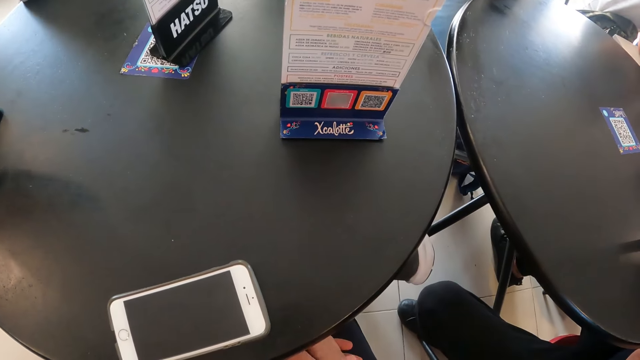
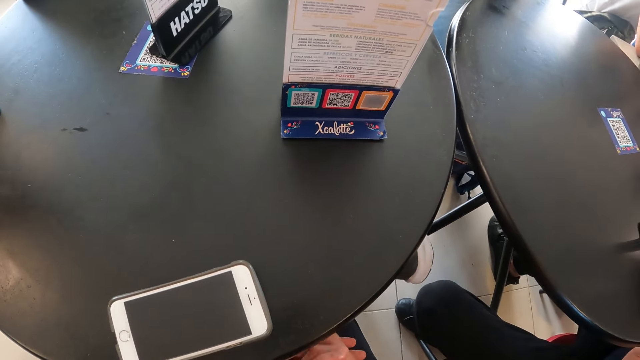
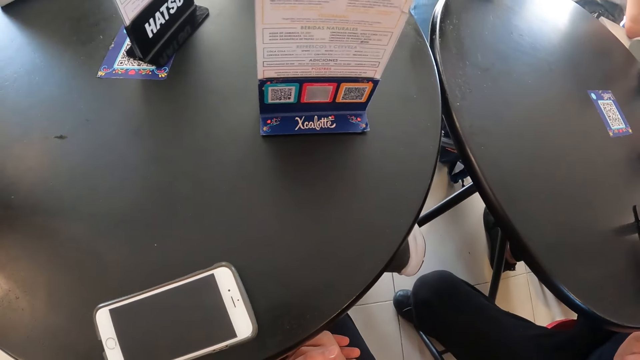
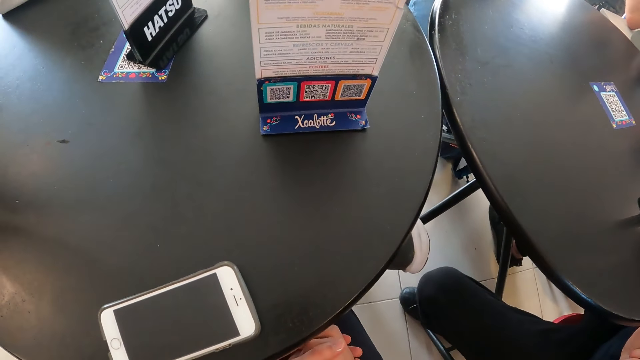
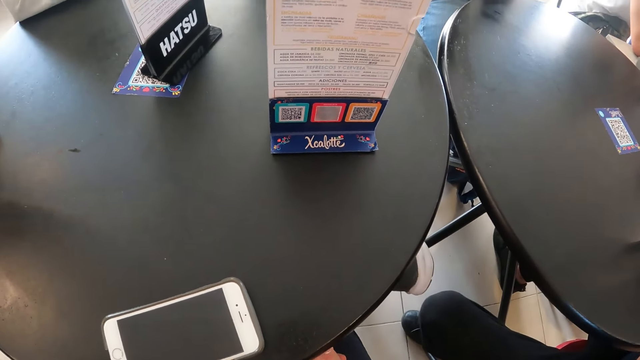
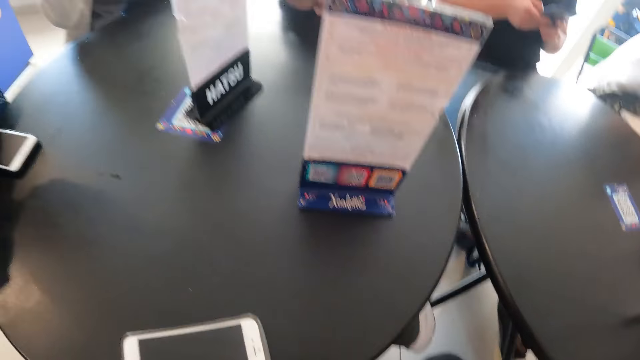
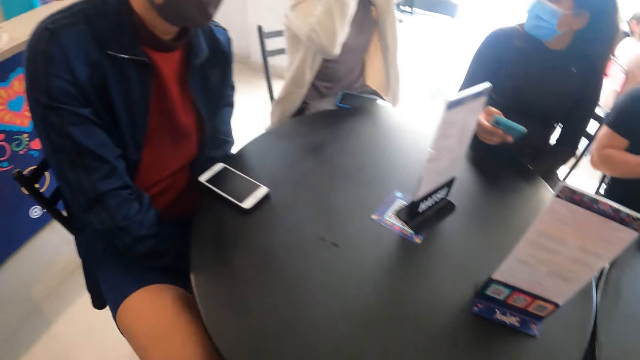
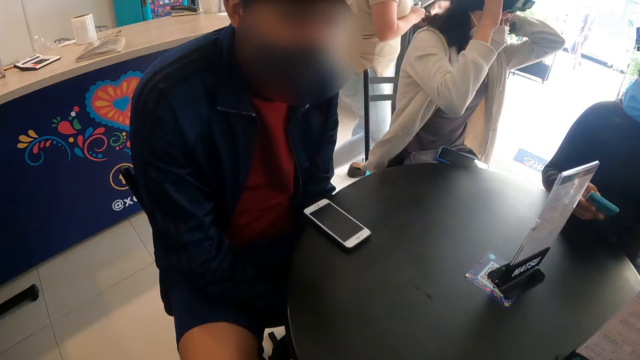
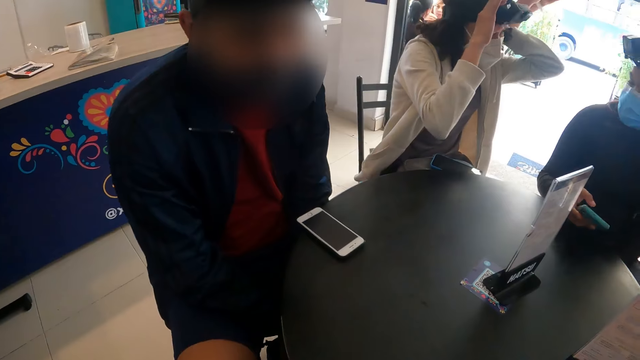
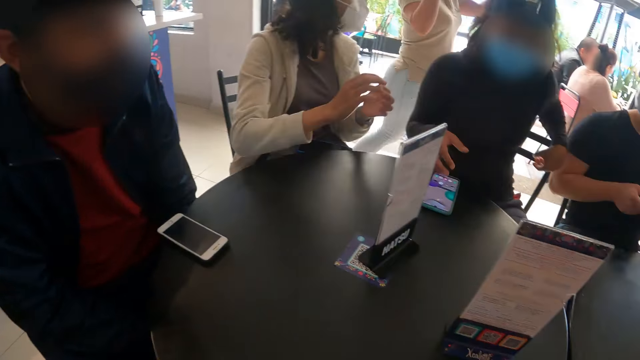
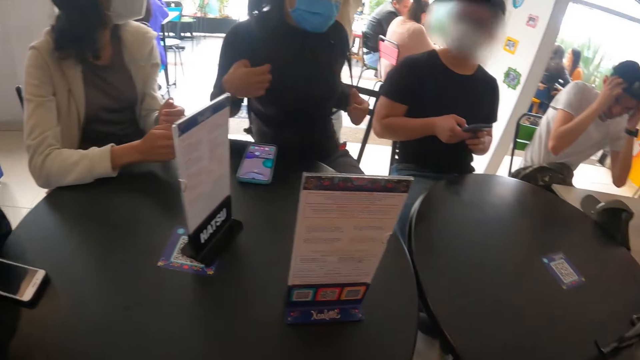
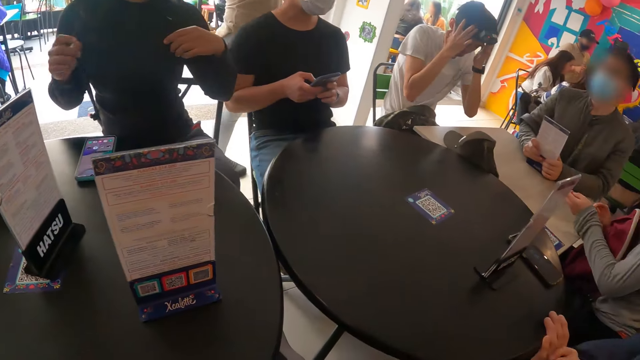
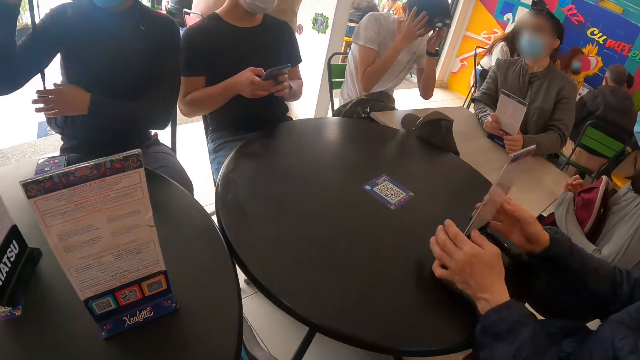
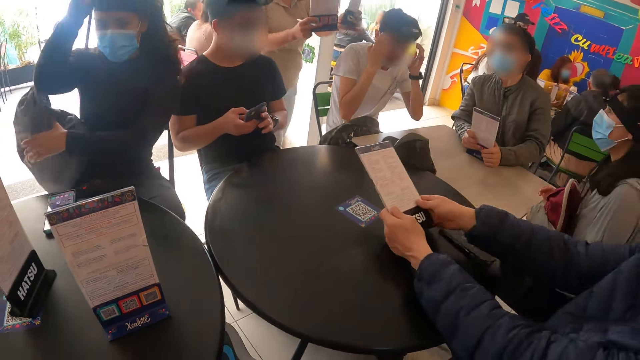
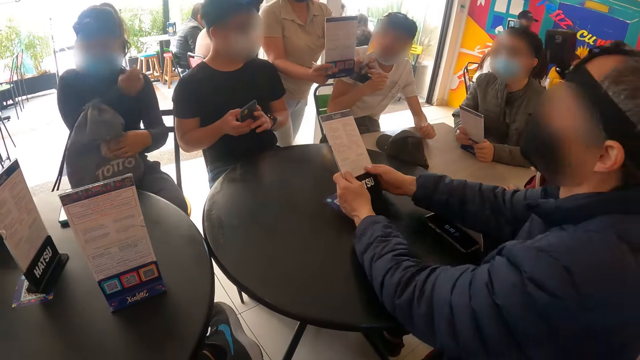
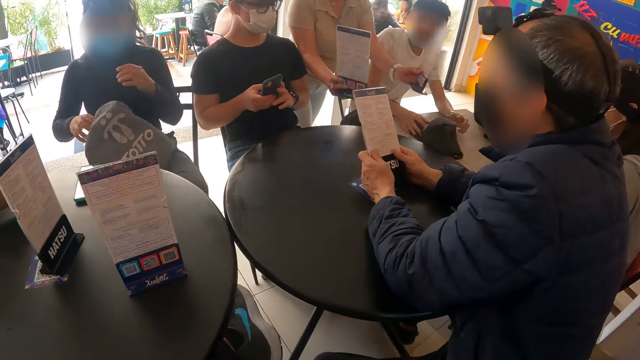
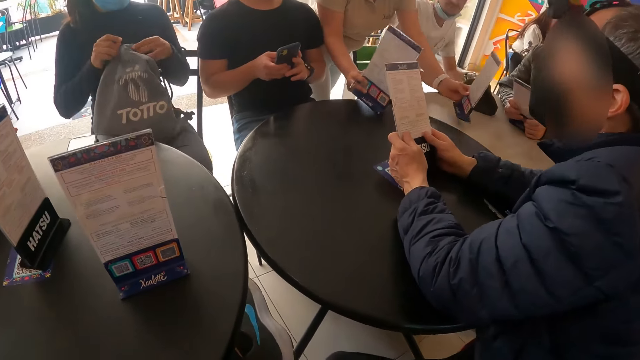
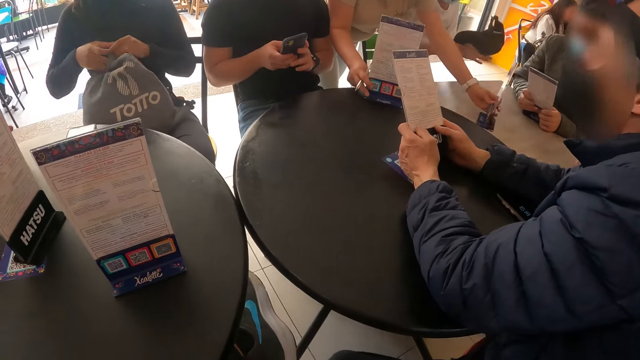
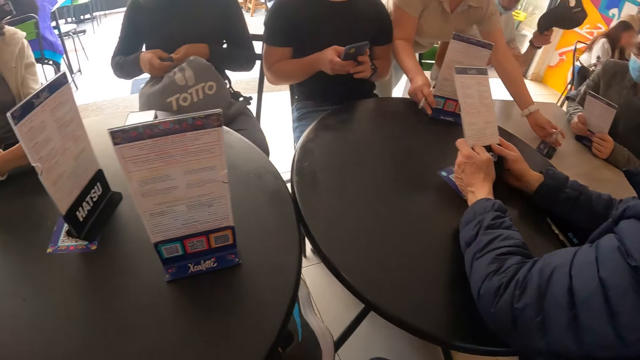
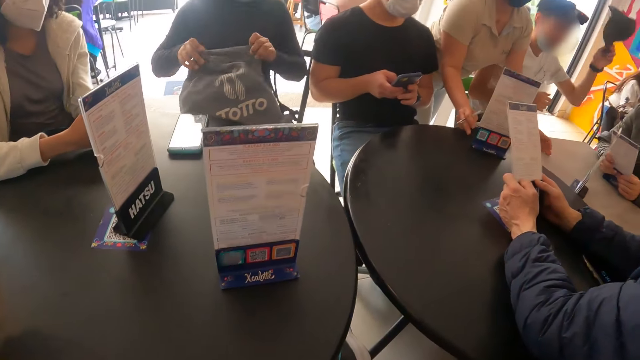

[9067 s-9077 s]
A woman adjusts the camera on her head with both hands. A person talks to another person. Another woman drops the phone on the table with her right hand. The other woman removes a bag from her shoulder with both hands. A man adjusts the camera on his head with both hands. A woman picks up the table menu on the table with both hands. The man picks up the cap from the table with his right hand. A waiter drops the table menu on the table with her left hand. The waiter drops the table menu on the table with her right hand. Another person scrolls the phone. The man transfers the cap from his right hand to his left hand. The other woman opens the bag with both hands.

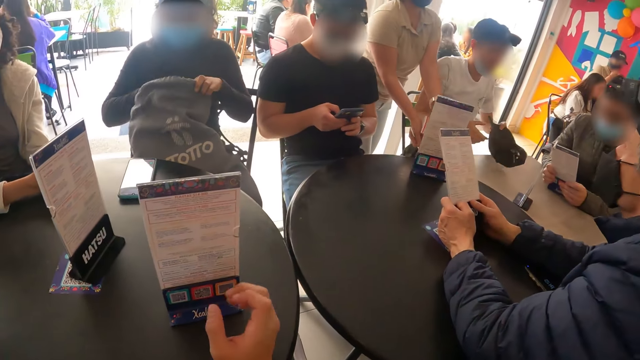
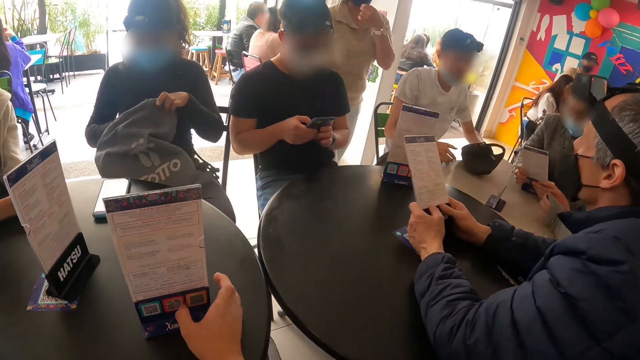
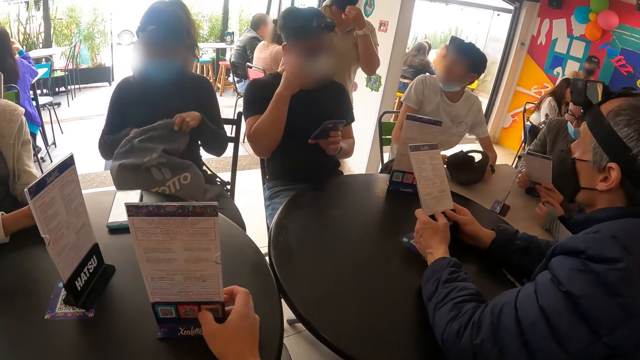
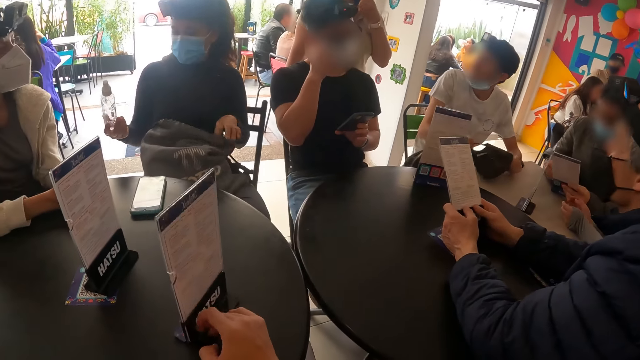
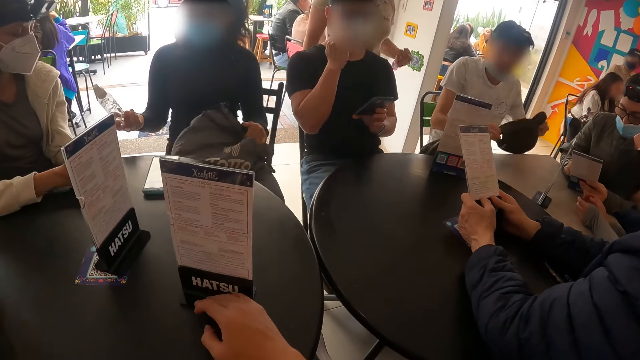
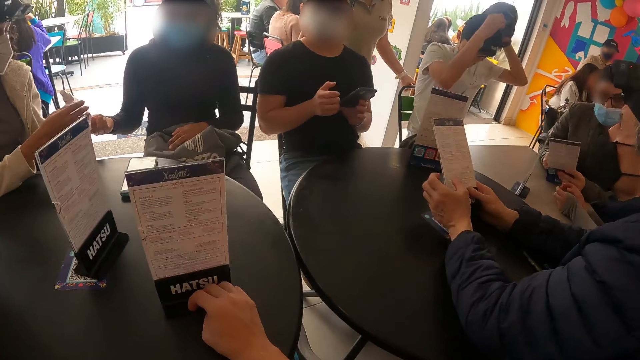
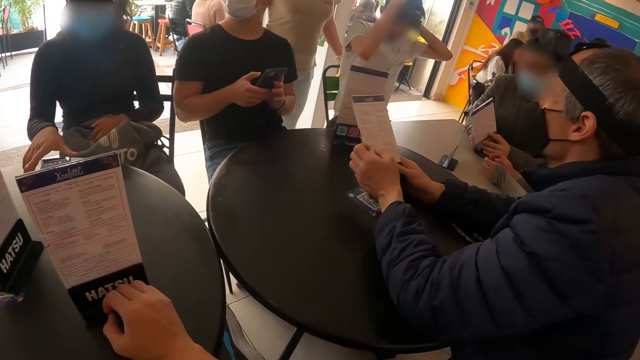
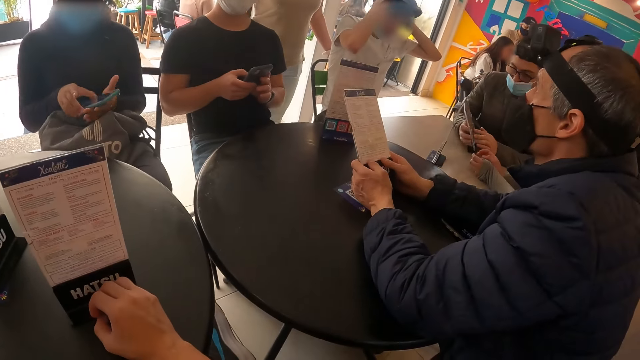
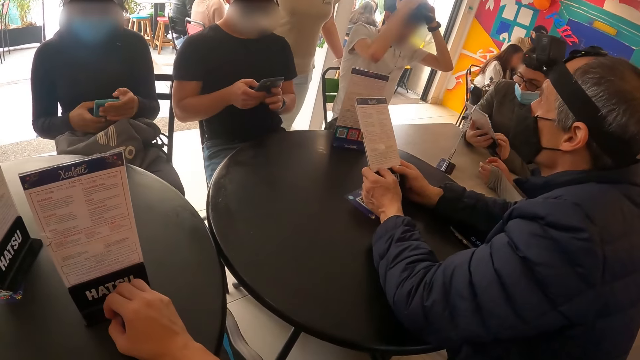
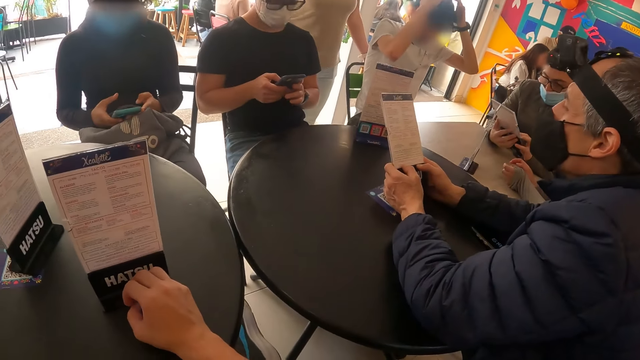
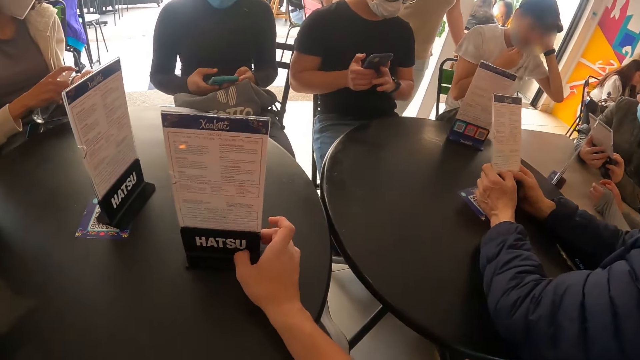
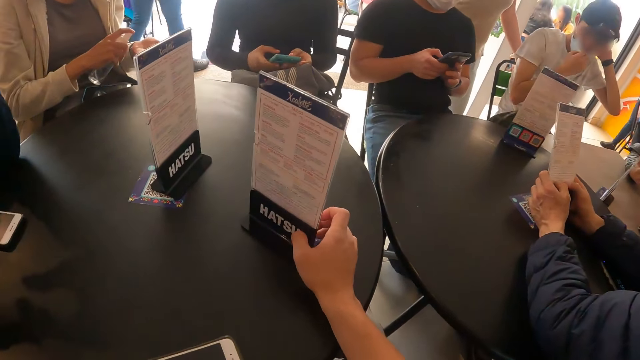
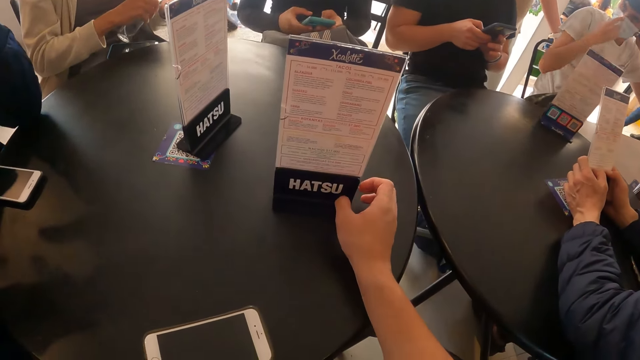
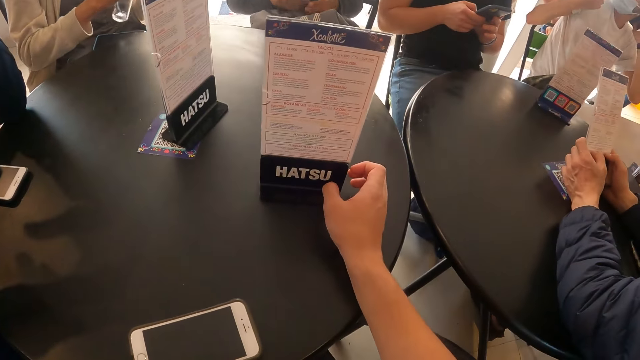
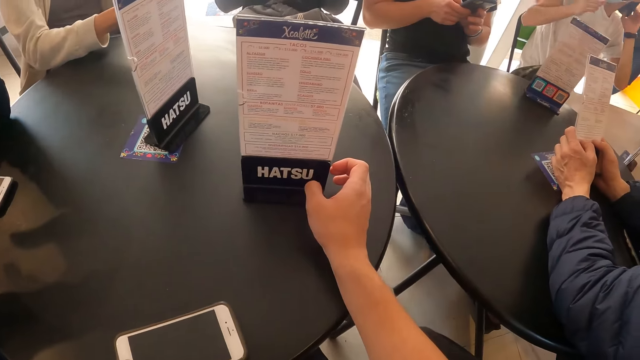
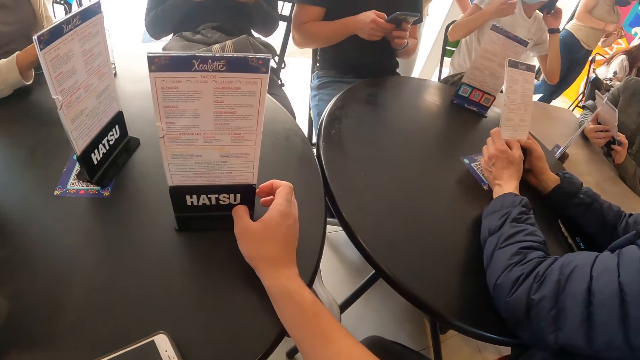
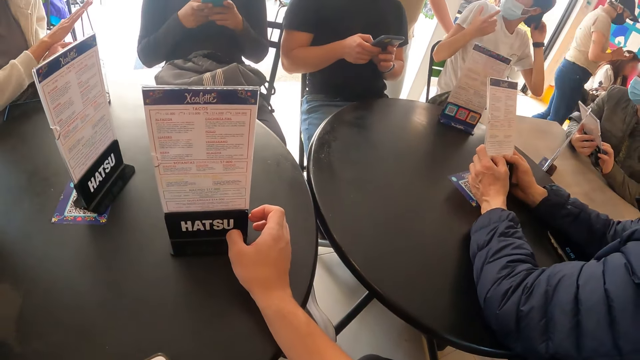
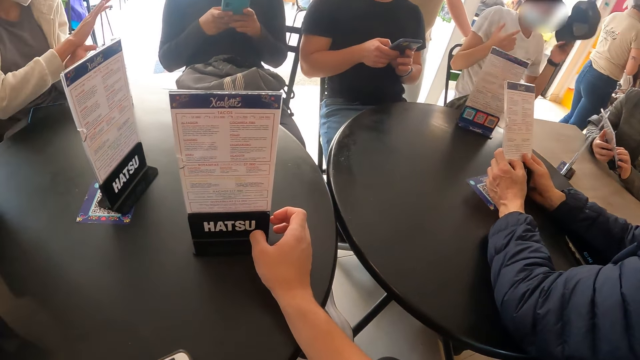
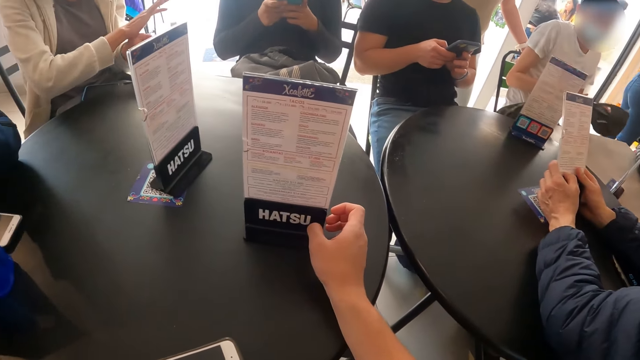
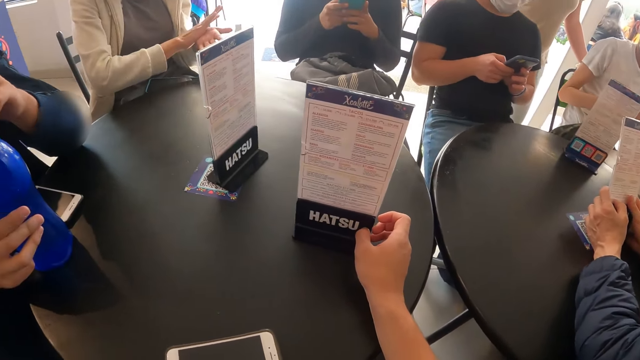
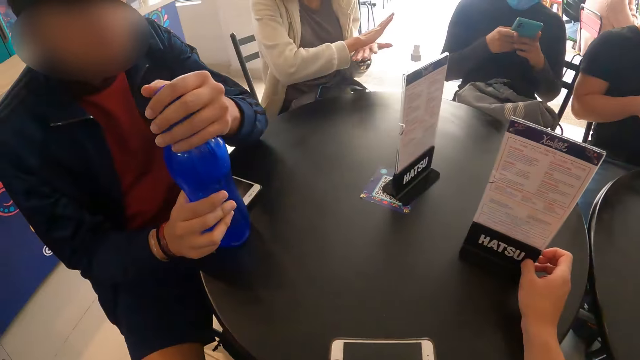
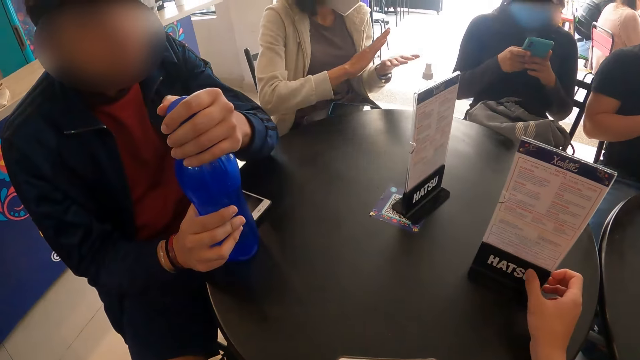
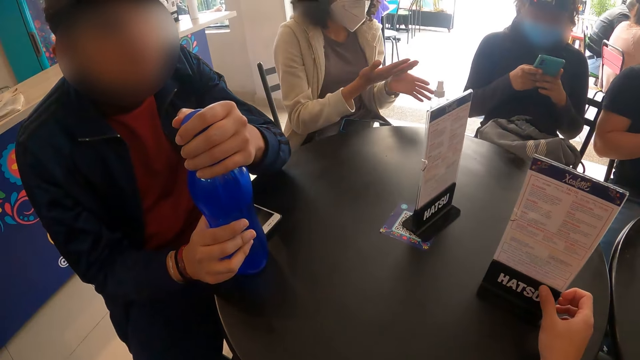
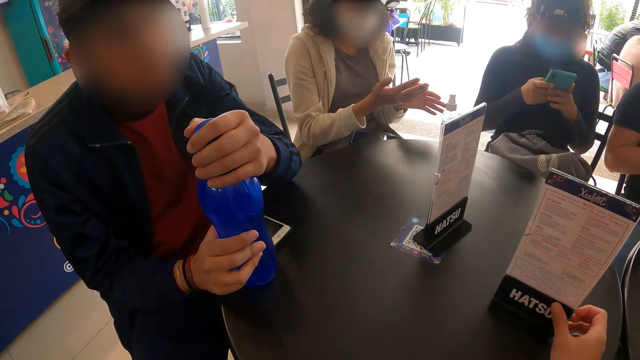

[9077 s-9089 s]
A man drops the cap on the table with his right hand. He holds the cap on the table with both hands. A waiter interacts with the man. A woman removes a perfume bottle from the bag with her right hand. The man picks up the cap from the table with both hands. The woman passes the bottle to the camera wearer with her right hand. Another man interacts with the waiter. The first man wears the cap on his head with both hands. The woman picks up the phone from the table with her right hand. She operates the phone with both hands. The camera wearer adjusts the table menu on the table with his right hand. Another woman sprays her left hand with the perfume bottle in her right hand. The other woman drops the perfume bottle on the table with her right hand, and rubs both hands together. The first man removes the cap from his head with his left hand, and drops the cap on the table with his left hand. A person scrolls the phone. Another person scrolls the phone. A third man holds a bottle on the table with both hands.
